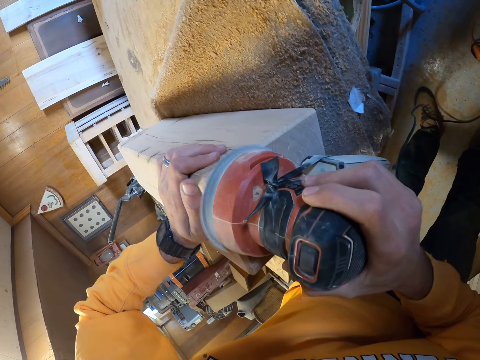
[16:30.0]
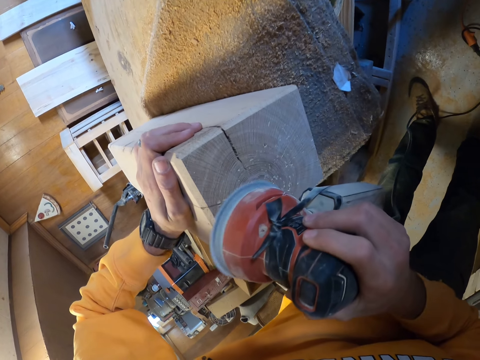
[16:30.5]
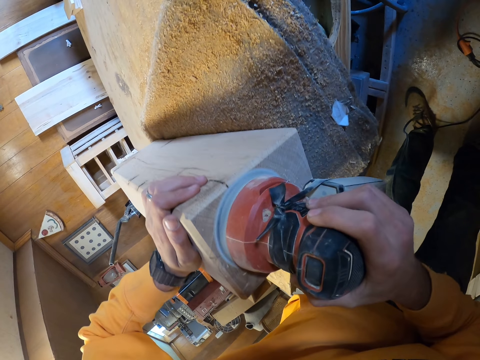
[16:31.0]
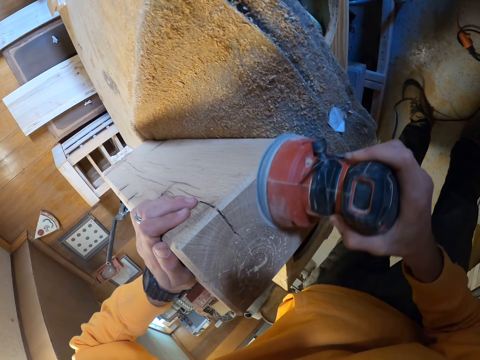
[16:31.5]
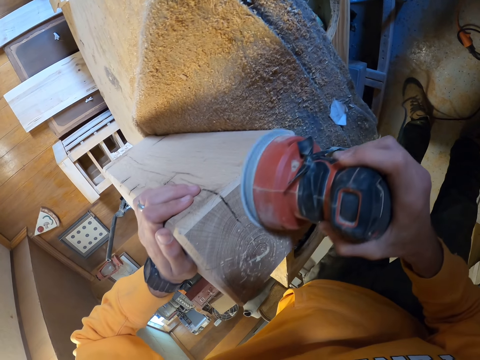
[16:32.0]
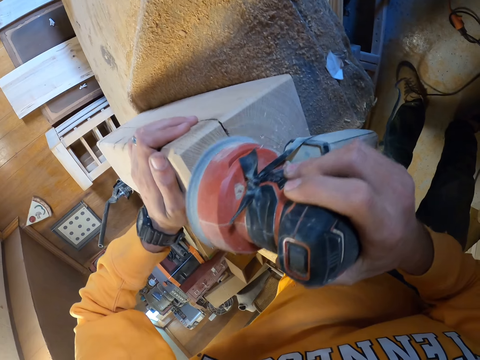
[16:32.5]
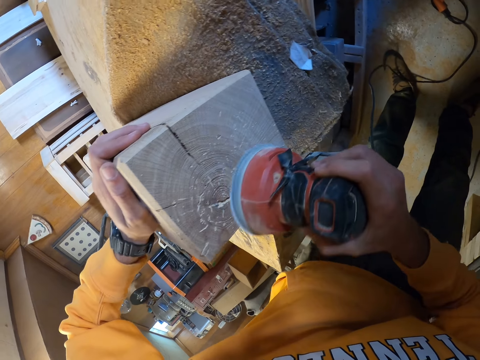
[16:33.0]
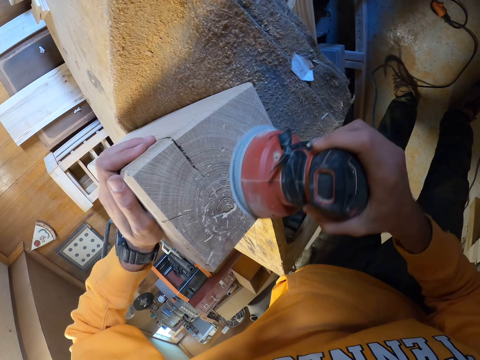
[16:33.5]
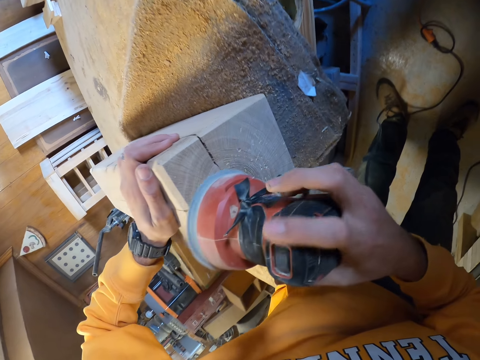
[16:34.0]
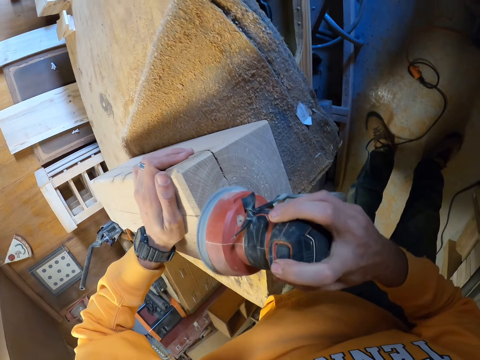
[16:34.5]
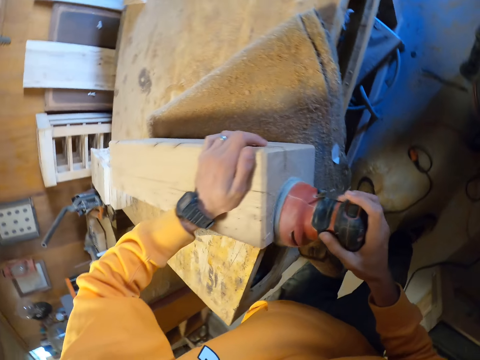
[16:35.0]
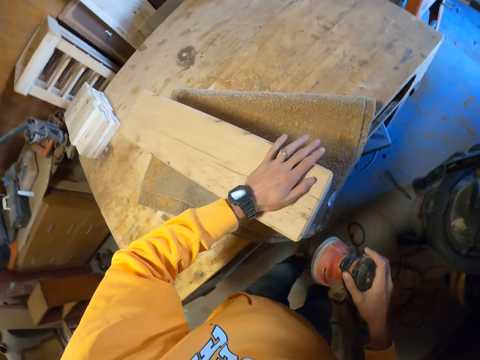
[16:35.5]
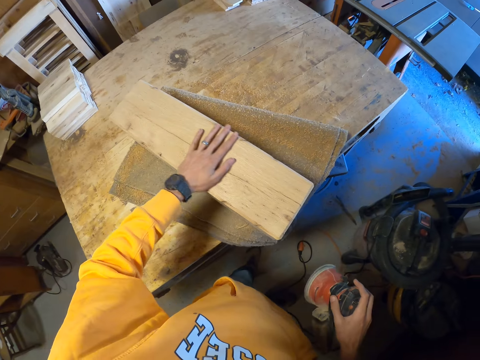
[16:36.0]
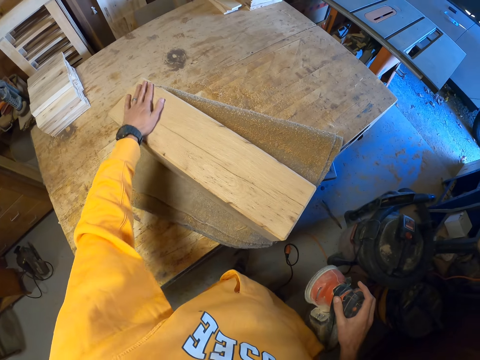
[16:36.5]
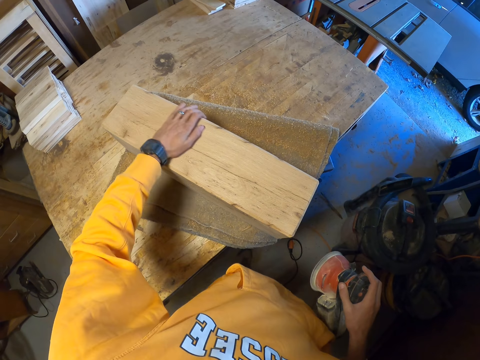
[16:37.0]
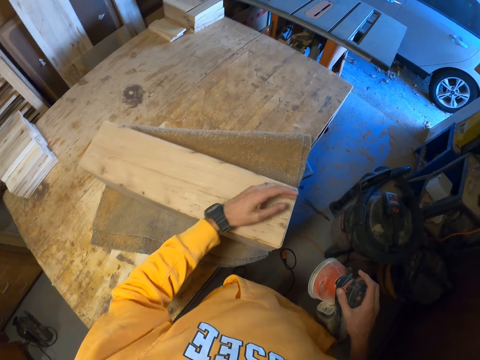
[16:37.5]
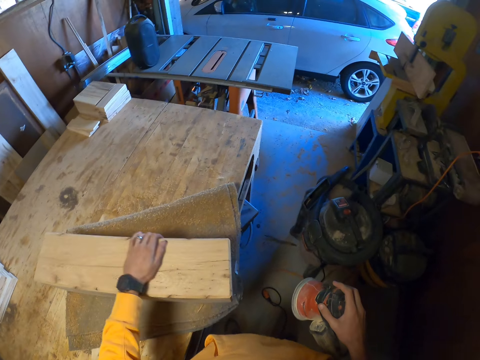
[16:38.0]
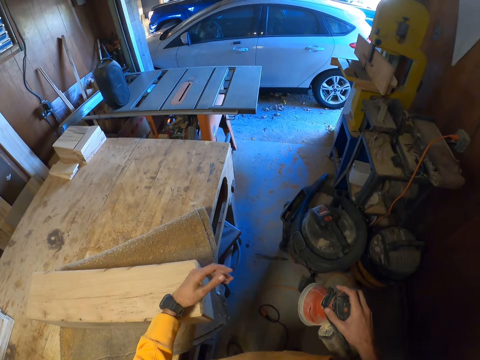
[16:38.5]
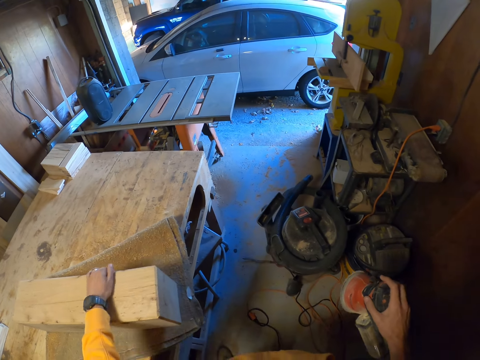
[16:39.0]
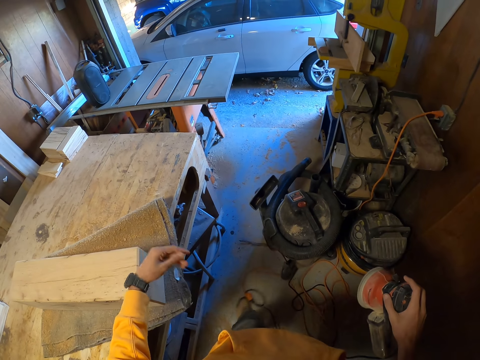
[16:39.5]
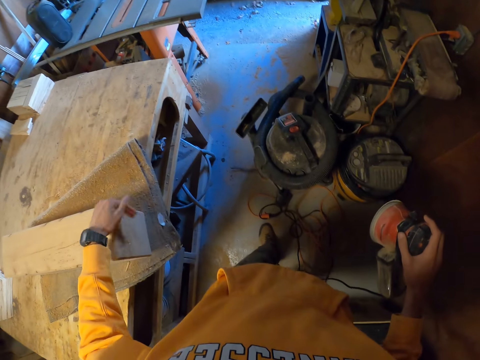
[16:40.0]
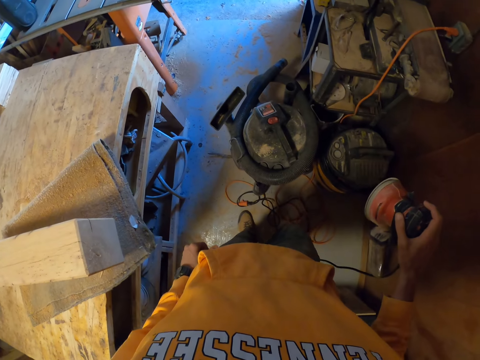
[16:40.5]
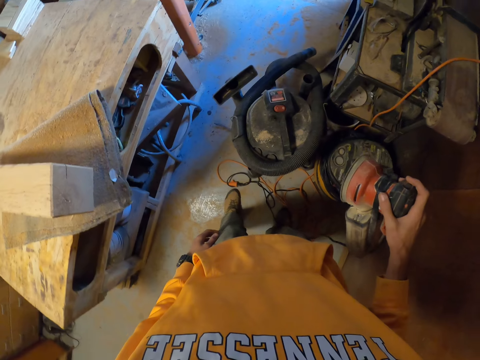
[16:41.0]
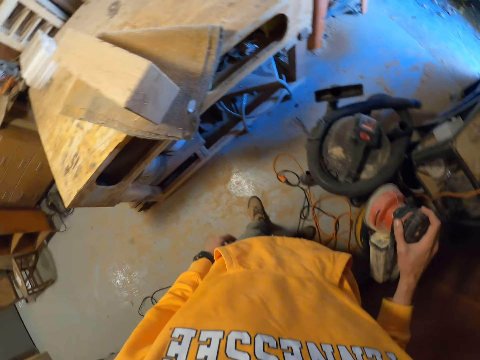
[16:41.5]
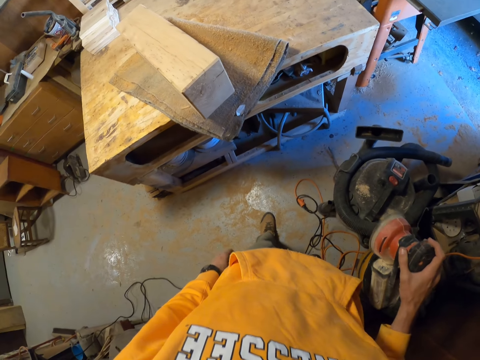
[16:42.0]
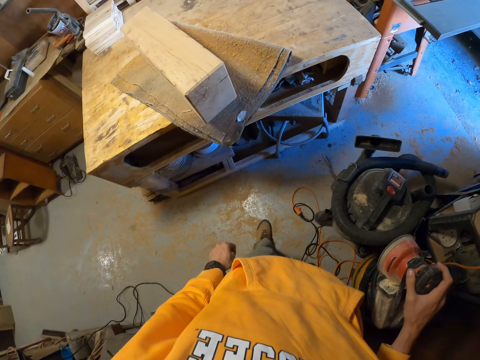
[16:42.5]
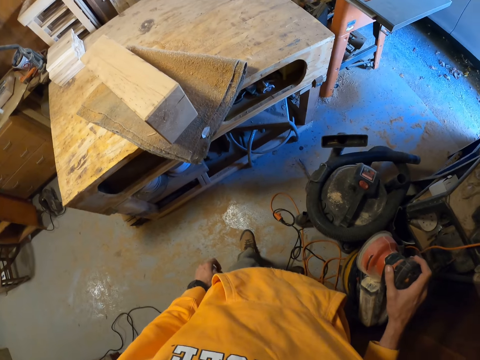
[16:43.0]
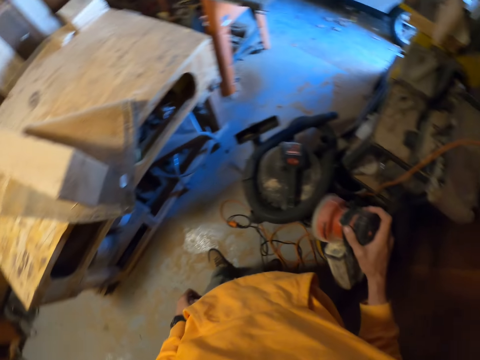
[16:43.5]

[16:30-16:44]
The camera wearer wipes the surface of the wooden furniture with his left hand. He looks around.

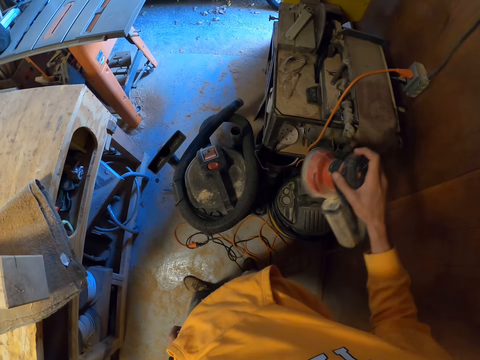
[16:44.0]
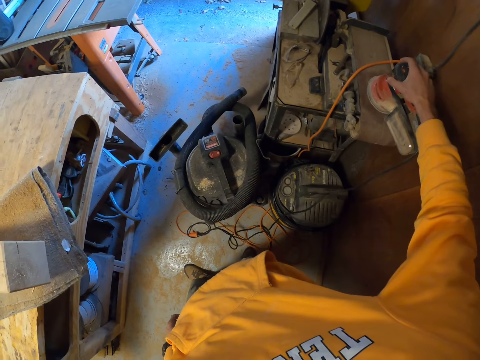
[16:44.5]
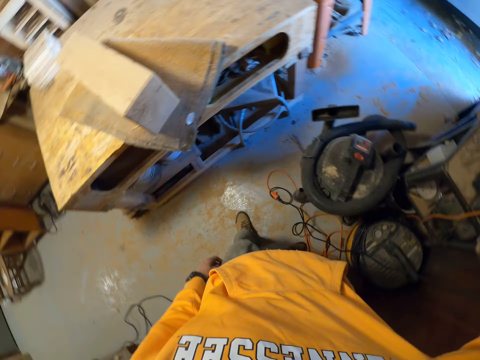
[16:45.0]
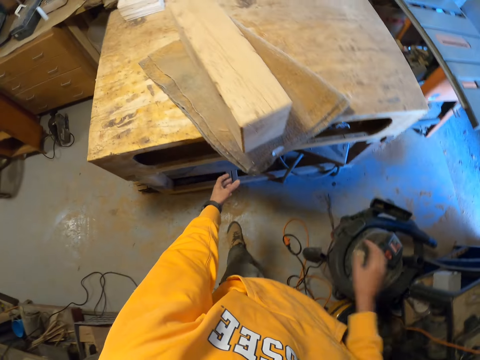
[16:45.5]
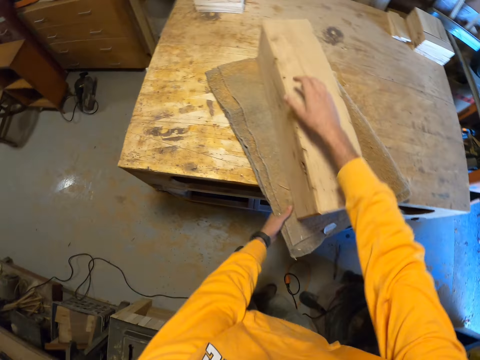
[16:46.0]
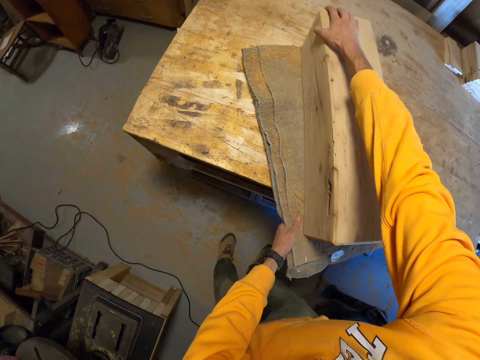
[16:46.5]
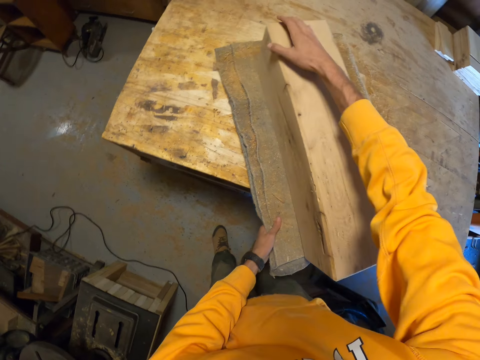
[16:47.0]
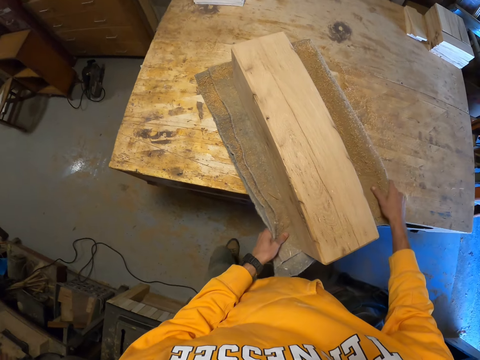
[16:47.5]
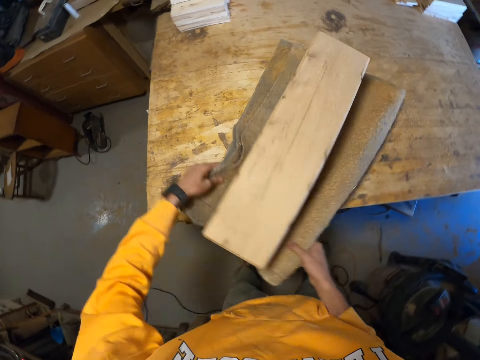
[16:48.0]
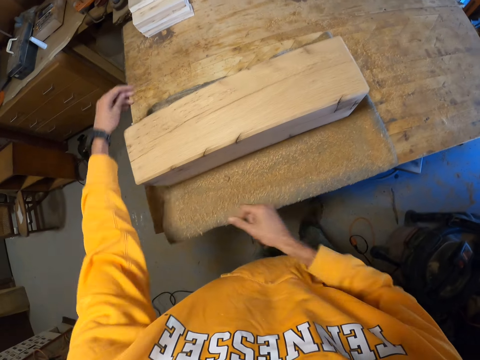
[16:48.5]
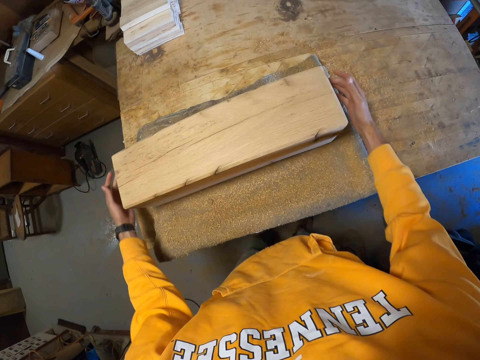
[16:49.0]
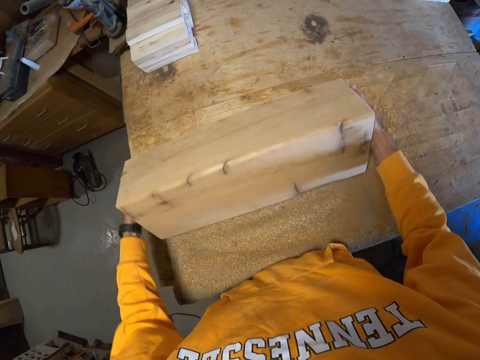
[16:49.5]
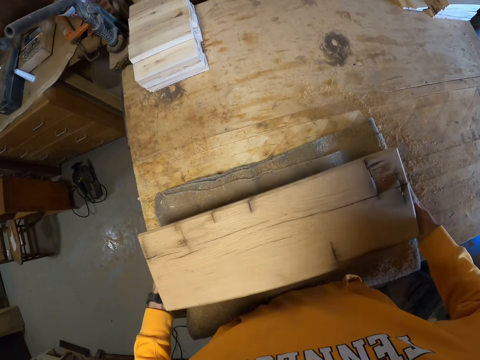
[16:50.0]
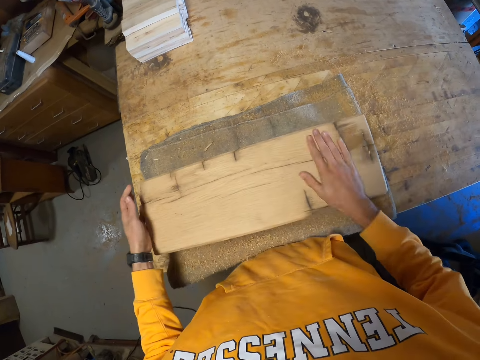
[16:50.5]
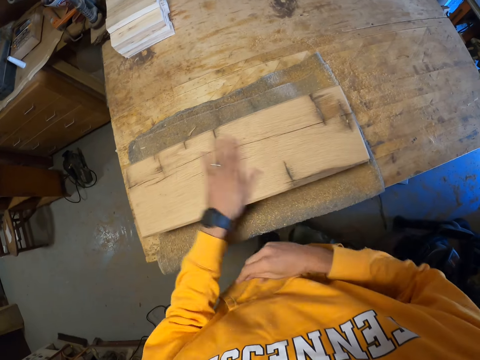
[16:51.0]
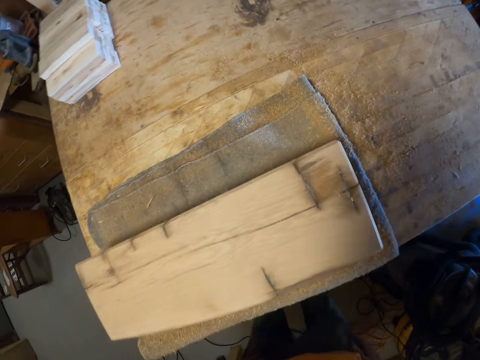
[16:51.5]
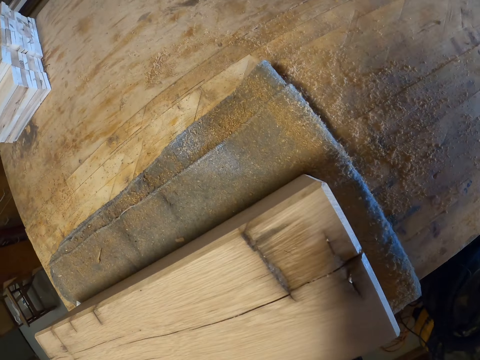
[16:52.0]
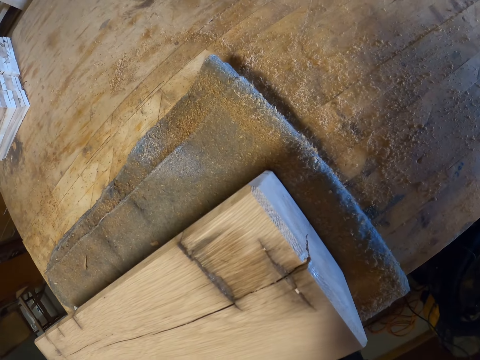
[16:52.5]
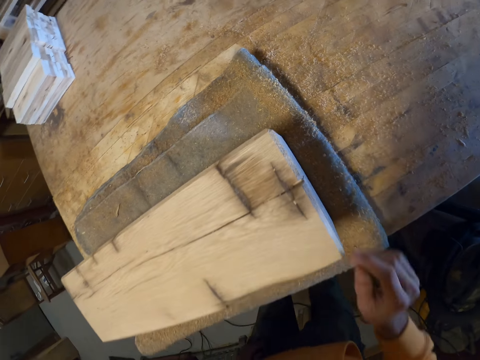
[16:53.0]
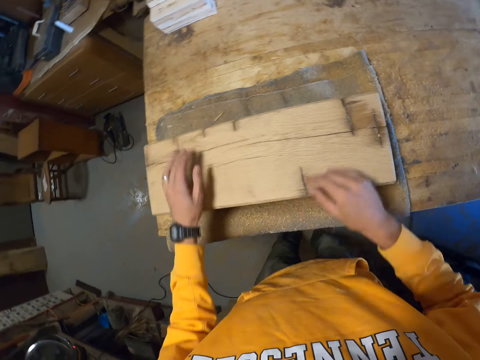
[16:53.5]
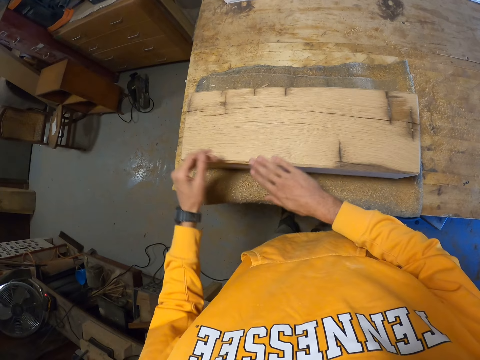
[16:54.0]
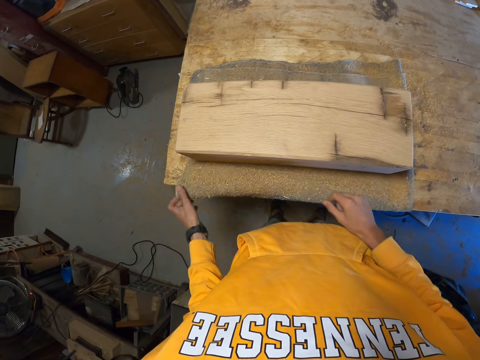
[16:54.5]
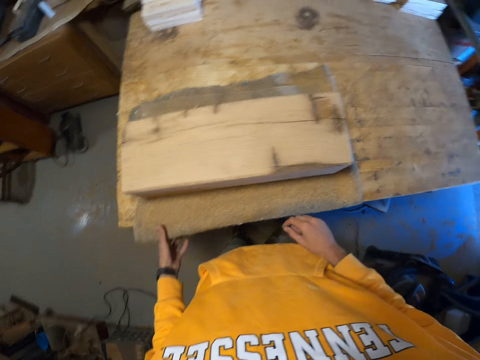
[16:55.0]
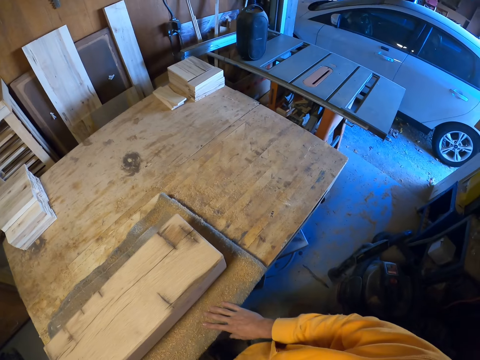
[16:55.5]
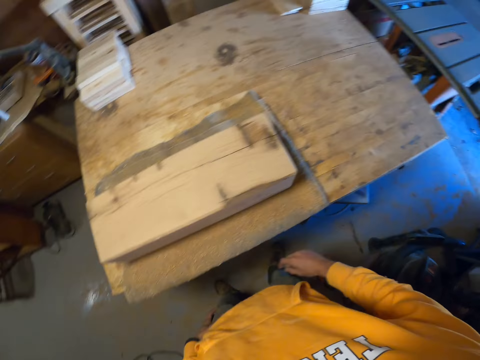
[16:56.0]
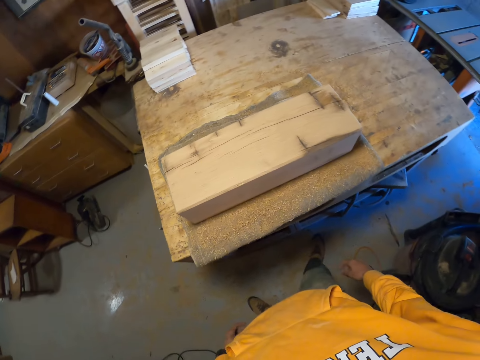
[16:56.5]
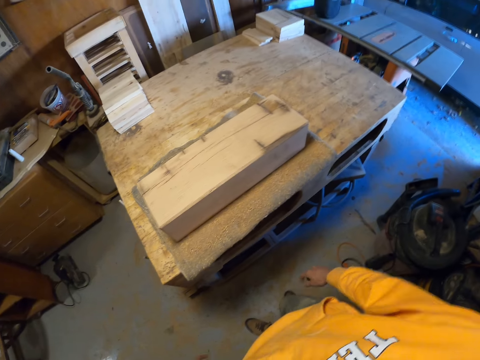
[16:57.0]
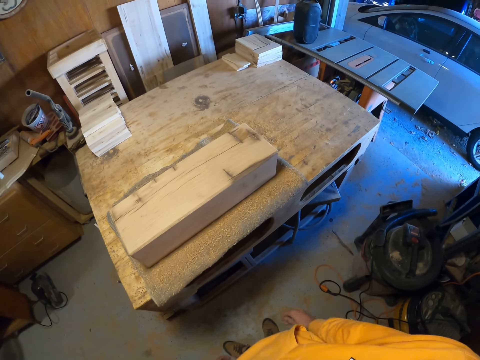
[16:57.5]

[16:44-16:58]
The camera wearer drops the angle grinder on the band saw or platform ladder with his right hand. He adjusts the rug-like material under the wooden furniture with his left hand. He adjusts the wooden furniture with his left hand. He adjusts the rug-like material under the wooden furniture with both hands. He repositions the wooden furniture with both hands. He turns the wooden furniture. He wipes the surface of the wooden furniture with his right hand. He wipes the surface of the wooden furniture with his left hand. He wipes his right hand on the rug-like material. He wipes his left hand on the rug-like material.
